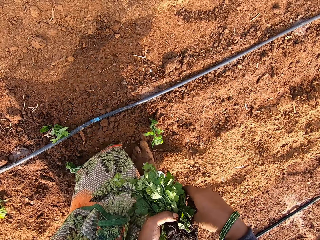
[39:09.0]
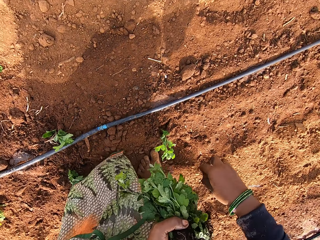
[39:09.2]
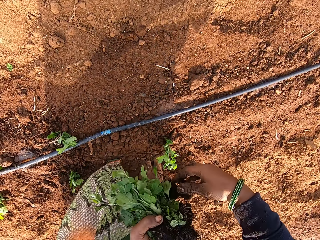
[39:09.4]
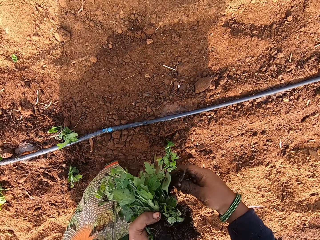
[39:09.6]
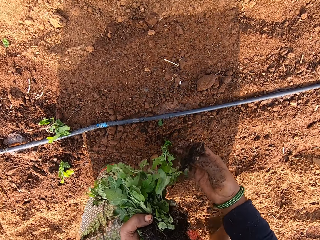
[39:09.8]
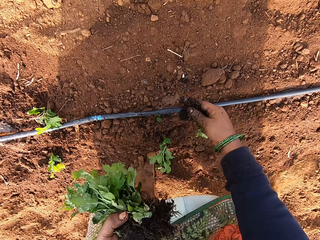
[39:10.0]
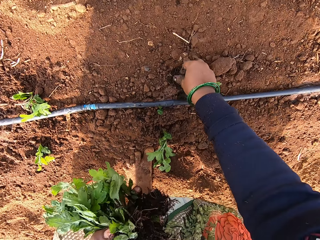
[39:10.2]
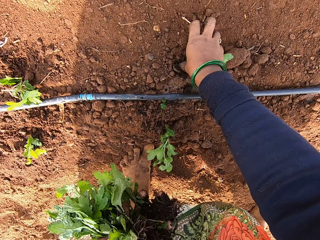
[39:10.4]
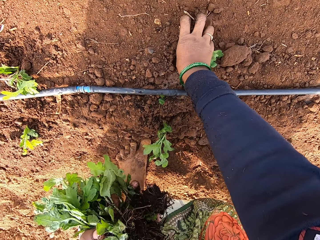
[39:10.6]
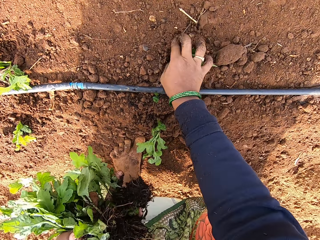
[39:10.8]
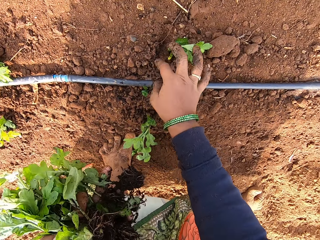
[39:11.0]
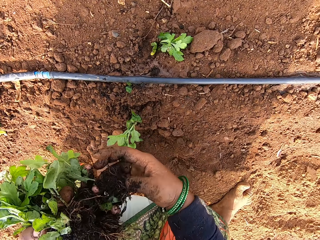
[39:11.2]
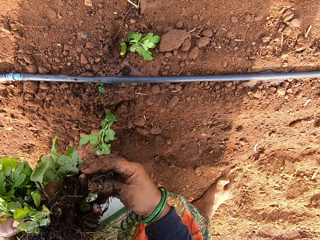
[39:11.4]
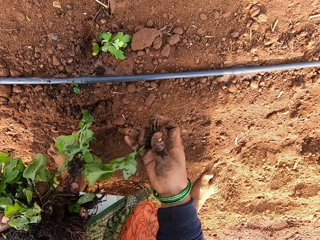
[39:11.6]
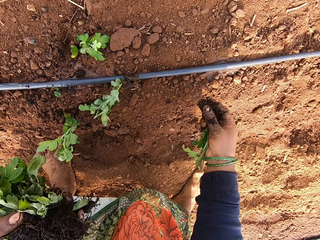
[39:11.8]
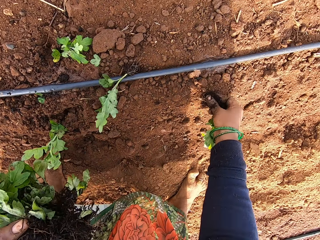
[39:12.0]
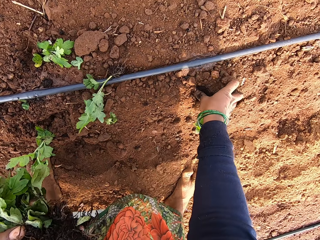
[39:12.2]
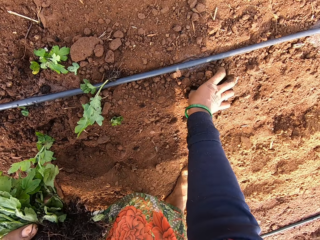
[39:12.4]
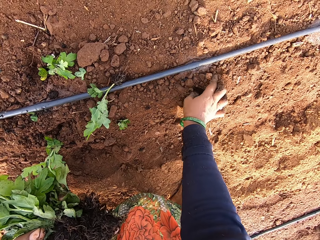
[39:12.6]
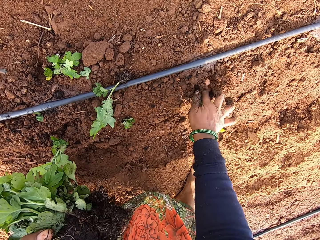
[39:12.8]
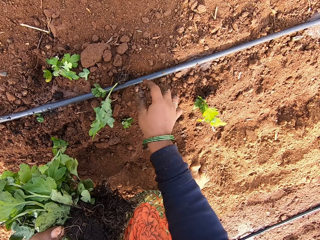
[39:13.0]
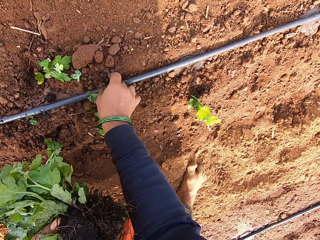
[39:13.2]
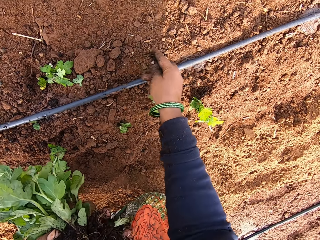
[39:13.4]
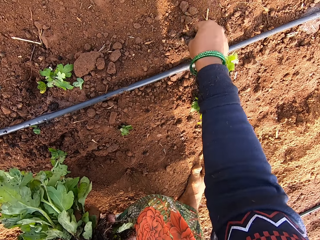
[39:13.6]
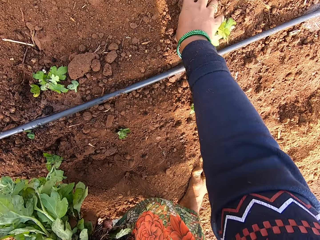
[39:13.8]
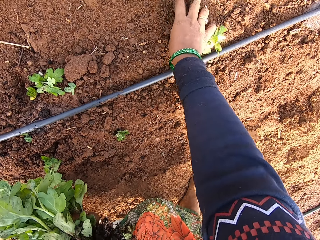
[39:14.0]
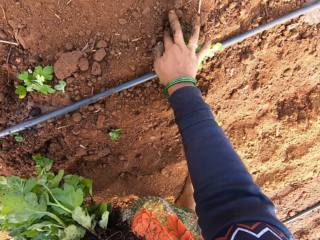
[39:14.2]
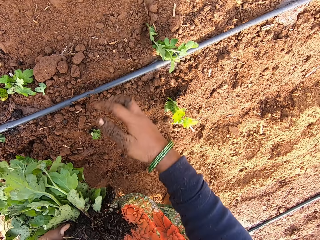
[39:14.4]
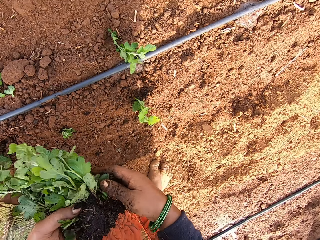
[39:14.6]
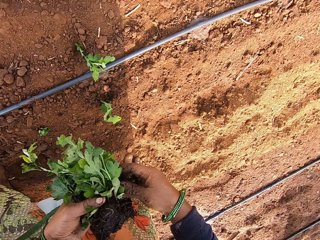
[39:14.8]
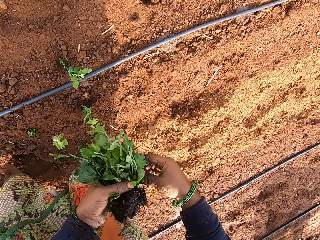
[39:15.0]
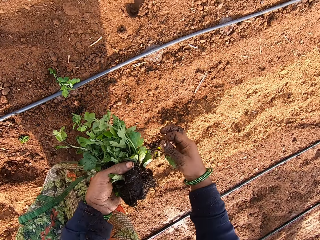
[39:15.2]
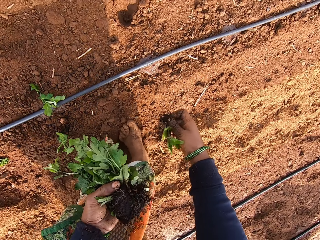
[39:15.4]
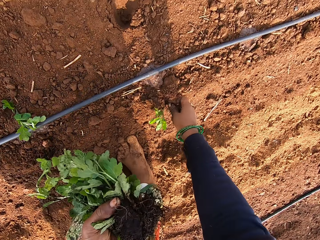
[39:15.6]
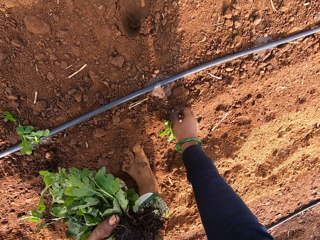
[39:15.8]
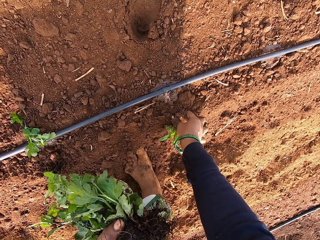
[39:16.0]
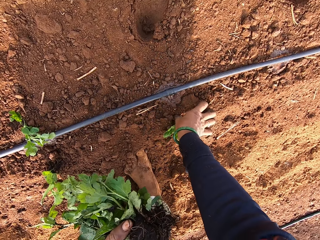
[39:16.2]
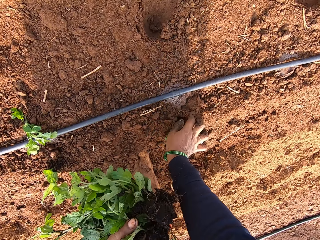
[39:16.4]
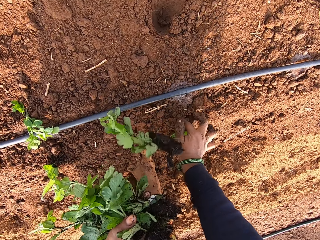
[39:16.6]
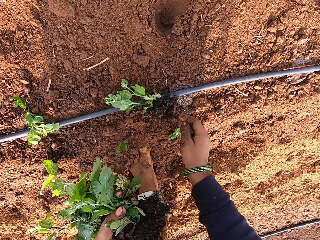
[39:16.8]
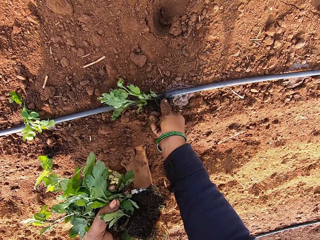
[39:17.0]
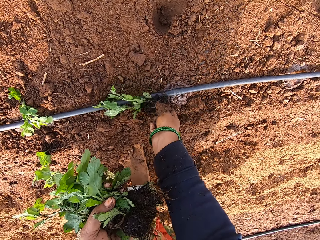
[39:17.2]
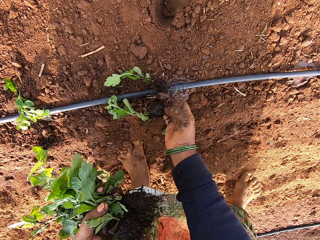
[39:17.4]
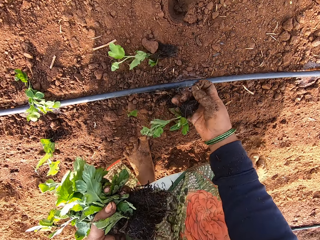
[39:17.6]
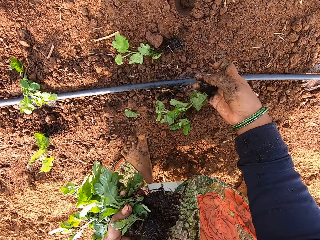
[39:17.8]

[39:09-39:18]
The camera wearer removes a spinach from her left hand with her right hand. She plants the spinach on the ground with her right hand. She removes a spinach from her left hand with her right hand. She plants the spinach on the ground with her right hand. She drops a plant. She picks a spinach from the ground with her right hand. She plants the spinach on the ground with her right hand. She removes a spinach from her left hand with her right hand. She plants the spinach on the ground with her right hand.

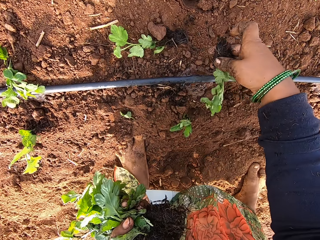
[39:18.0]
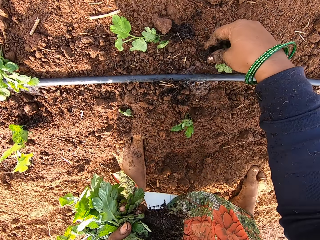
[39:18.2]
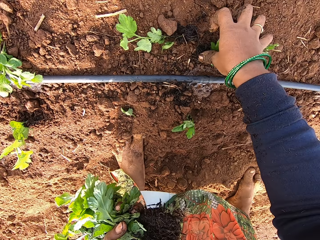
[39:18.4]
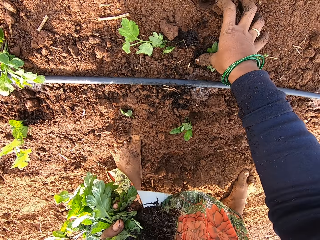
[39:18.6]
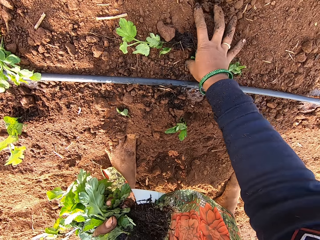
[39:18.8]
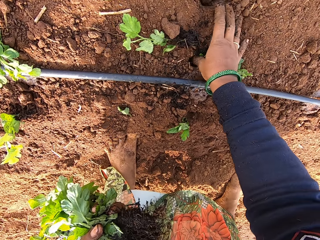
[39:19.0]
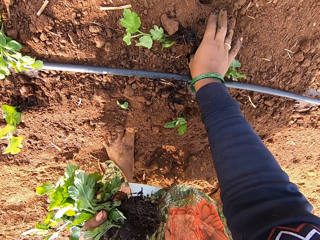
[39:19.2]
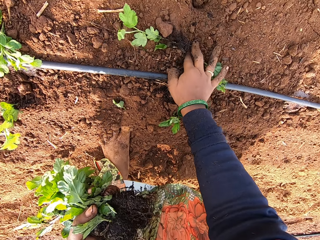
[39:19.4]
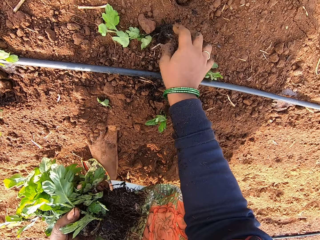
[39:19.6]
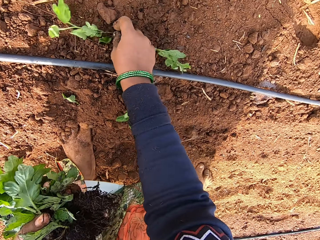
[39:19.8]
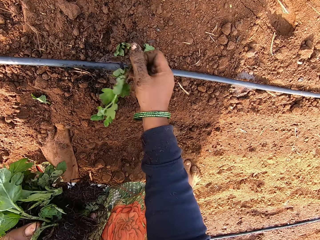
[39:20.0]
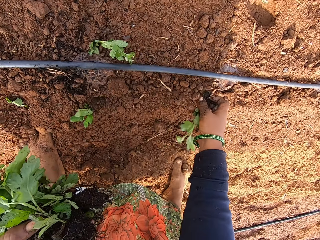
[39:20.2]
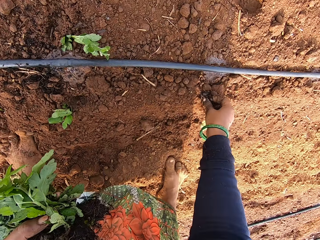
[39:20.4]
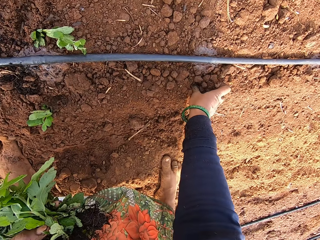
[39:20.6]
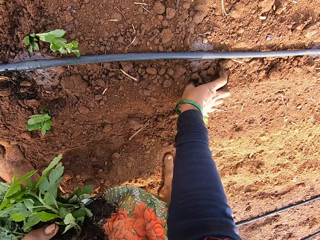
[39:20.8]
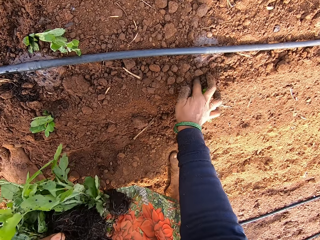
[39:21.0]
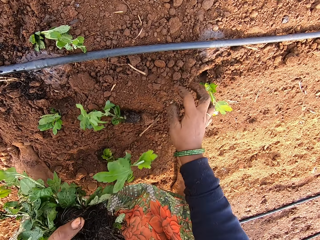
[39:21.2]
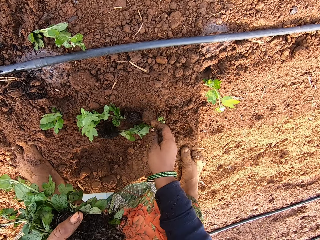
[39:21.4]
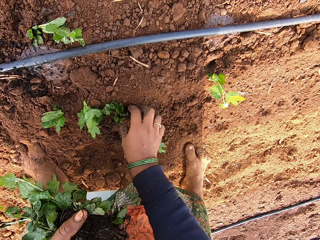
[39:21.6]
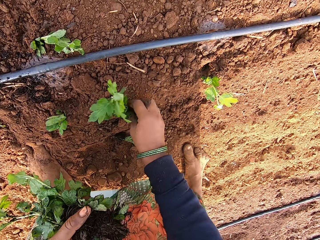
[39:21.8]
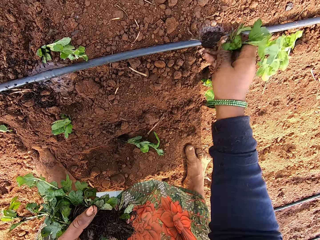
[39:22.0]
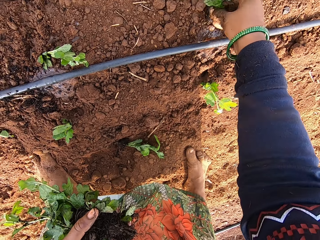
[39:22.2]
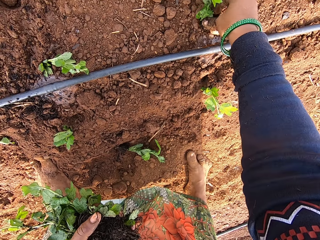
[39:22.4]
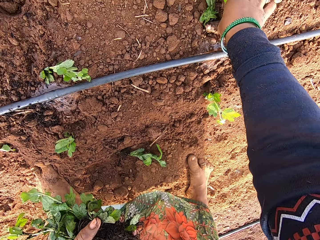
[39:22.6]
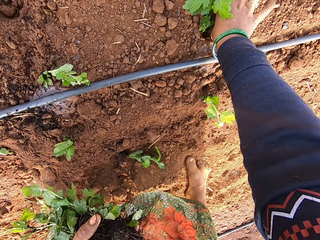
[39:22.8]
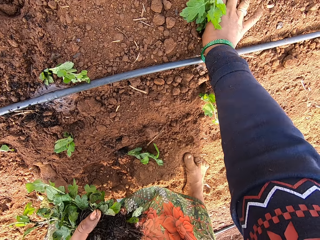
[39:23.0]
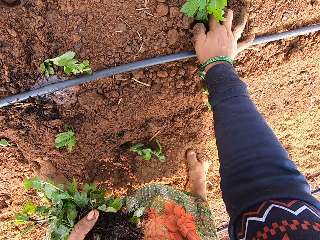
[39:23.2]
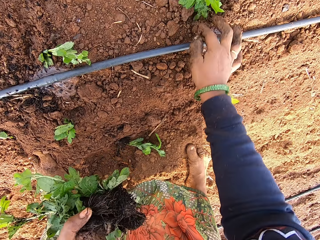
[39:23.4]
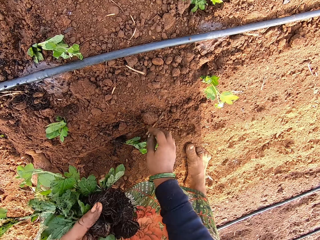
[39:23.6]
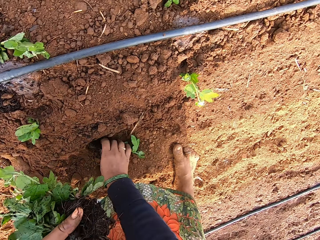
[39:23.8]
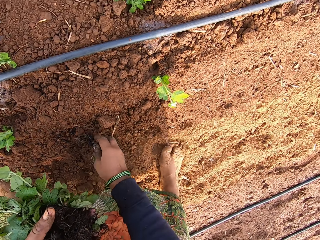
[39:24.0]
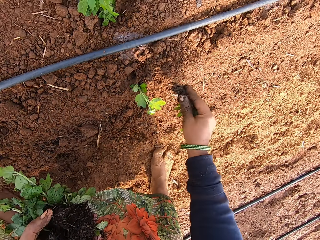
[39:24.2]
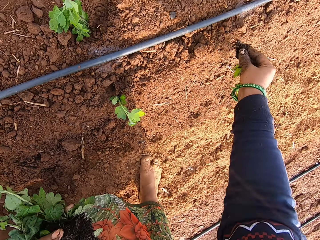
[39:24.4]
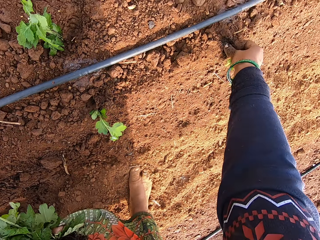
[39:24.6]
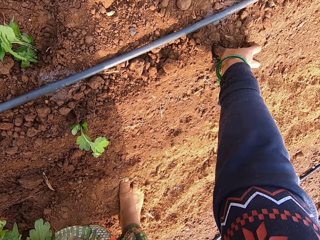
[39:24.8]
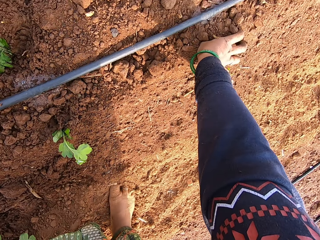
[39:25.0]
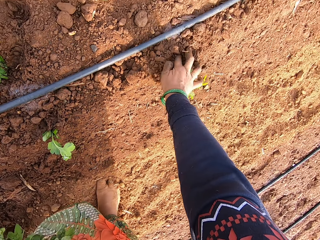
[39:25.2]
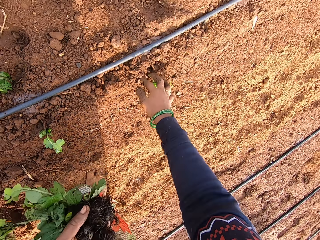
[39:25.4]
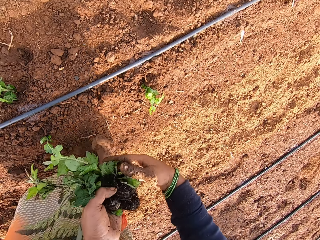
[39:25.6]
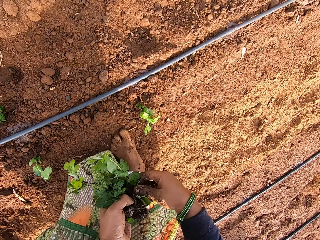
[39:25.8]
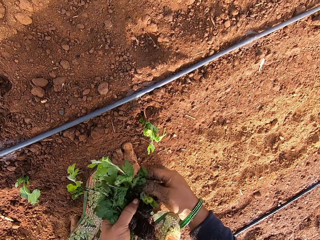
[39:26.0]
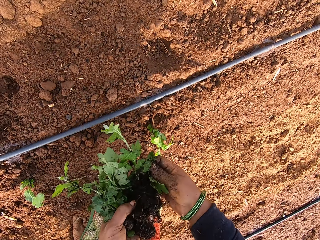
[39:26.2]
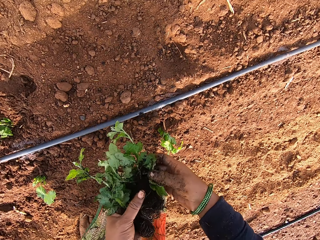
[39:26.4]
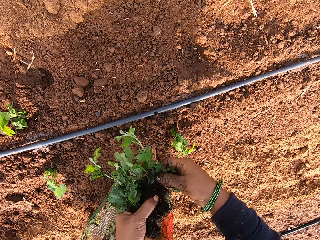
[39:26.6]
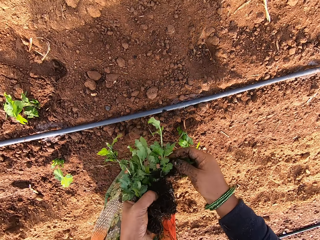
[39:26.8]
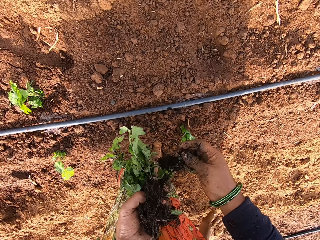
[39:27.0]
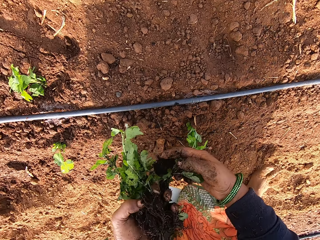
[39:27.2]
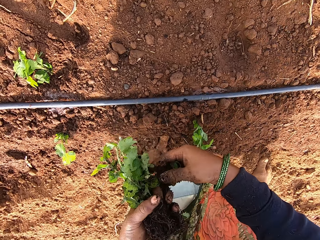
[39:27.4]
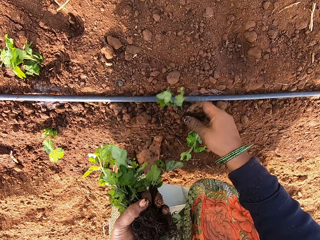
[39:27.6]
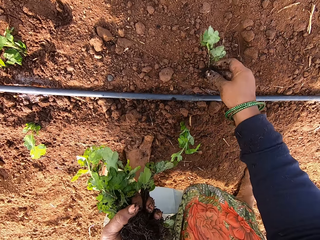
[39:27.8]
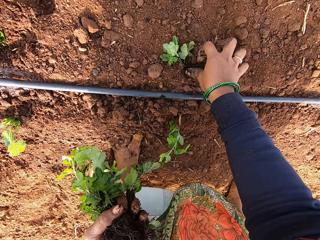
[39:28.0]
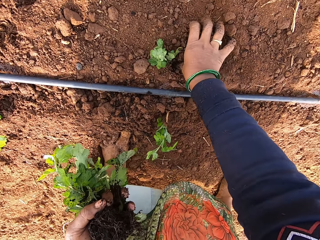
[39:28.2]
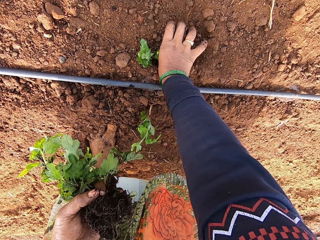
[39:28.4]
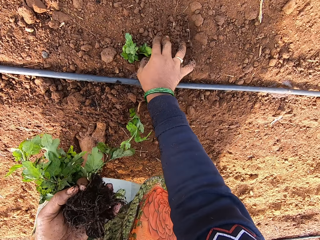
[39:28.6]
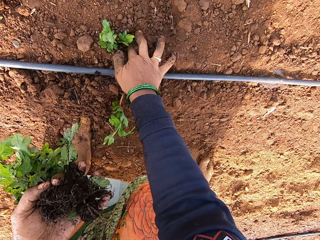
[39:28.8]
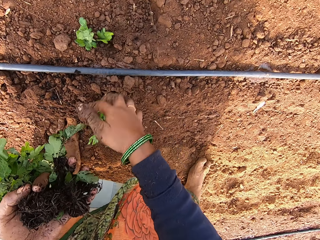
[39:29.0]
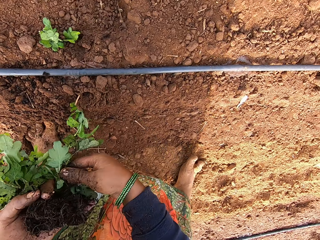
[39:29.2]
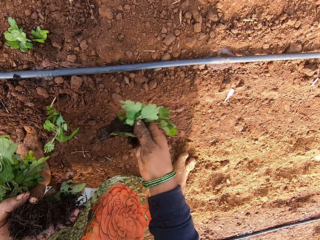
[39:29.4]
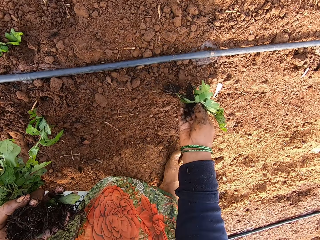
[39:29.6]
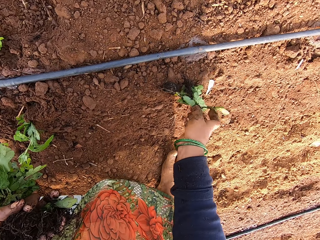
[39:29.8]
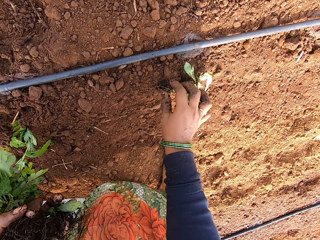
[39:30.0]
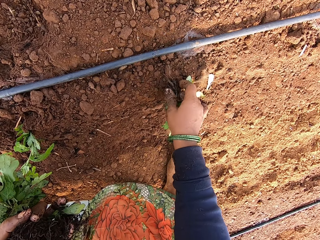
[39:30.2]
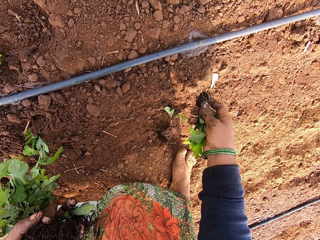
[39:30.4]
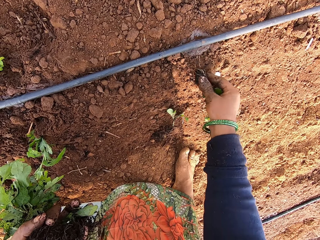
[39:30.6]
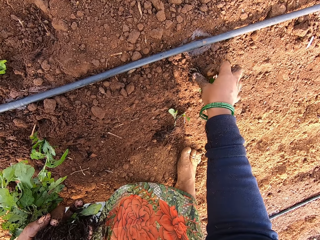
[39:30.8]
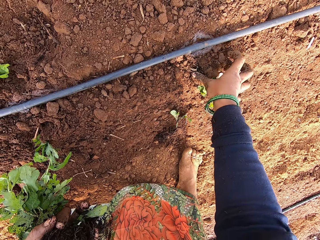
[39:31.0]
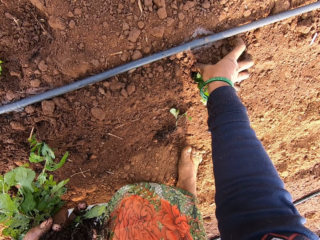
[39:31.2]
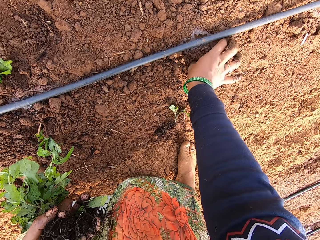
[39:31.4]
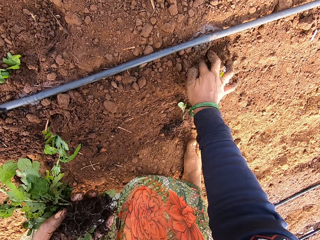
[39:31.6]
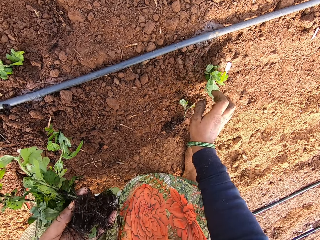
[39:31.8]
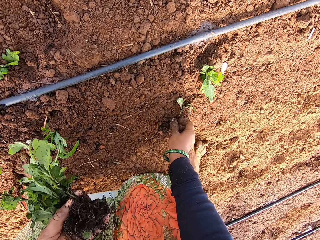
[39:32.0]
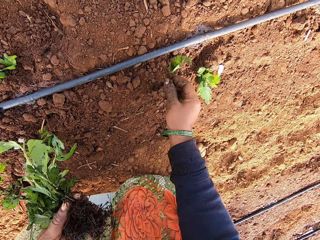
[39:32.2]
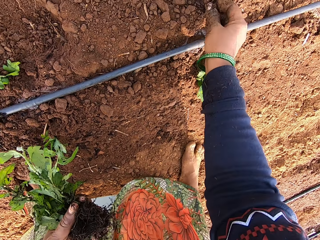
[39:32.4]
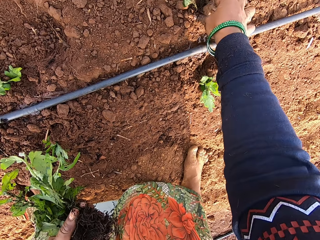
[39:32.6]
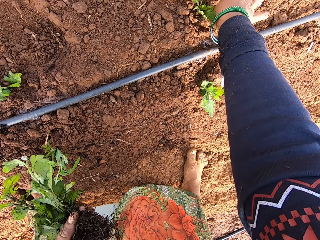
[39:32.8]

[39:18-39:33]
The camera wearer picks a spinach from the ground with her right hand. She drops plants. She plants the spinach on the ground with her right hand. She picks a spinach from the ground with her right hand. She plants the spinach on the ground with her right hand. She drops plants on the garden. She picks a spinach from the ground with her right hand. She plants the spinach on the ground with her right hand. She picks a spinach from the ground with her right hand. She plants the spinach on the ground with her right hand. She removes a spinach from her left hand with her right hand. She plants the spinach on the ground with her right hand. She removes a spinach from her left hand with her right hand. She drops the spinach on the ground with her right hand. She picks the spinach from the ground with her right hand. She plants the spinach on the ground with her right hand. She picks the spinach from the ground with her right hand.
